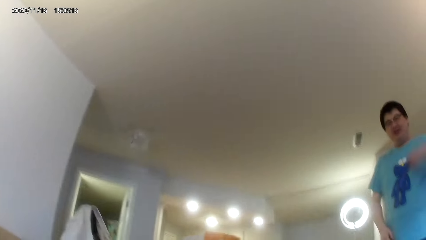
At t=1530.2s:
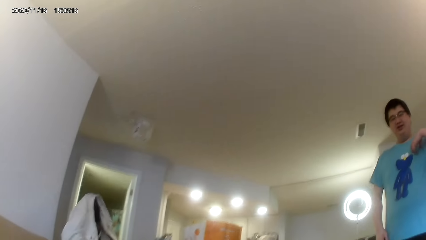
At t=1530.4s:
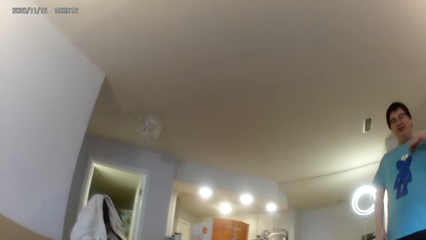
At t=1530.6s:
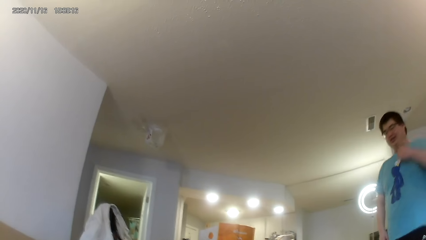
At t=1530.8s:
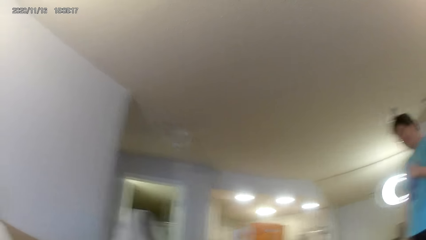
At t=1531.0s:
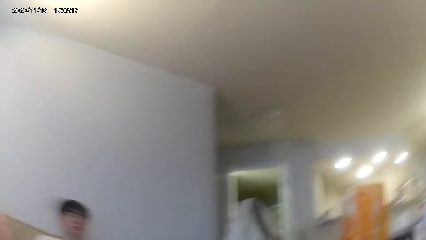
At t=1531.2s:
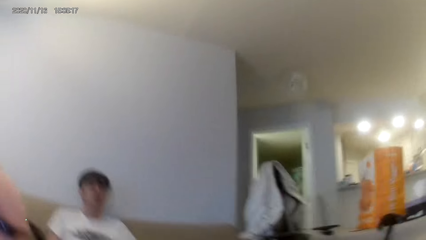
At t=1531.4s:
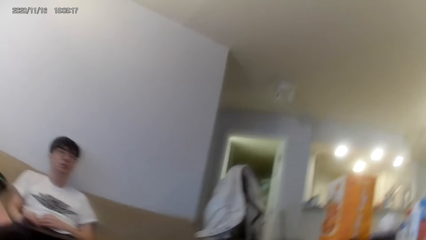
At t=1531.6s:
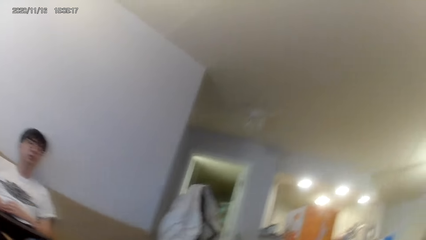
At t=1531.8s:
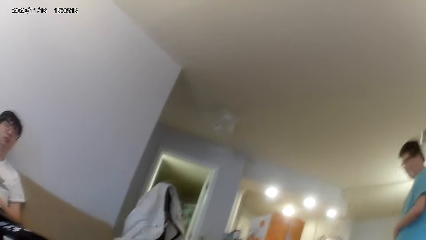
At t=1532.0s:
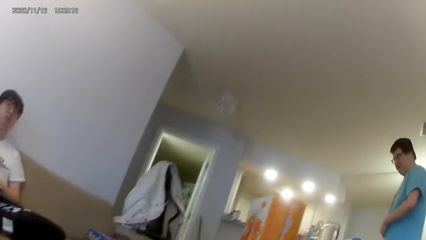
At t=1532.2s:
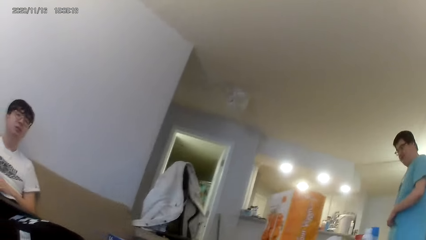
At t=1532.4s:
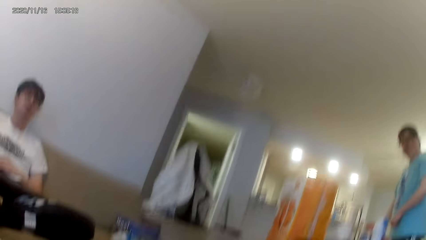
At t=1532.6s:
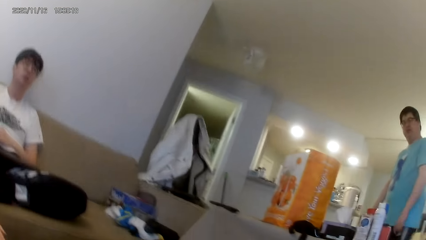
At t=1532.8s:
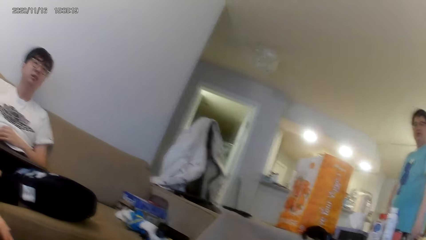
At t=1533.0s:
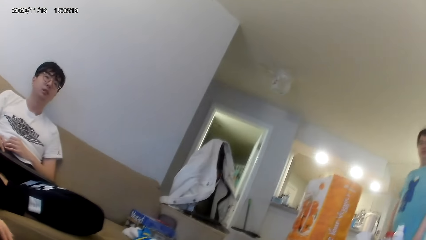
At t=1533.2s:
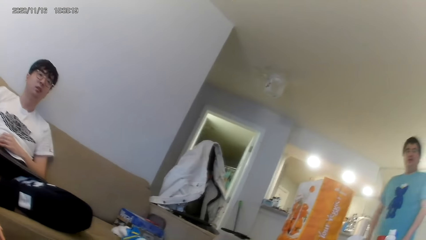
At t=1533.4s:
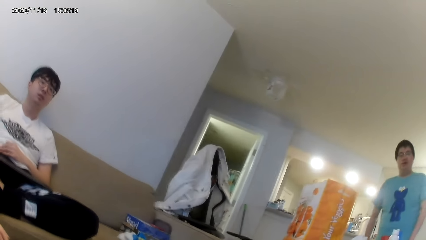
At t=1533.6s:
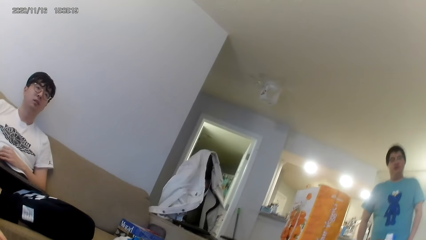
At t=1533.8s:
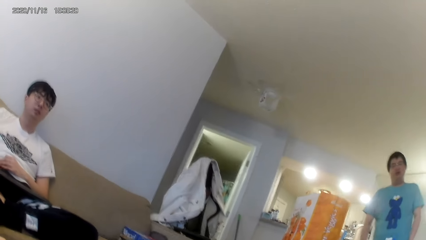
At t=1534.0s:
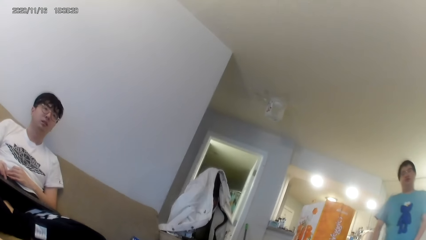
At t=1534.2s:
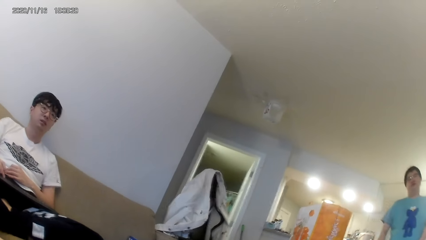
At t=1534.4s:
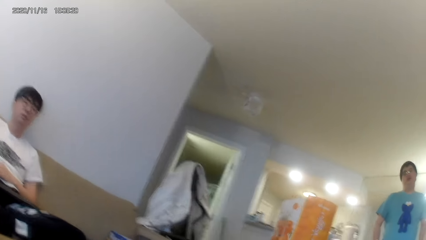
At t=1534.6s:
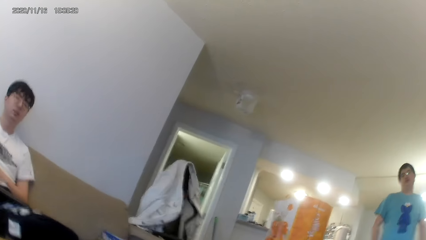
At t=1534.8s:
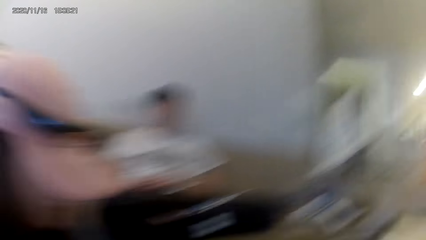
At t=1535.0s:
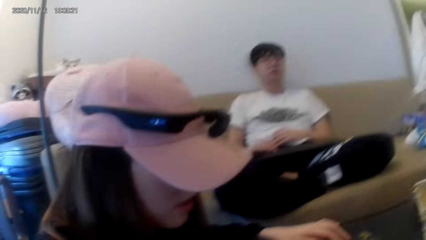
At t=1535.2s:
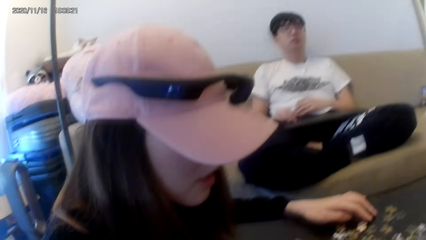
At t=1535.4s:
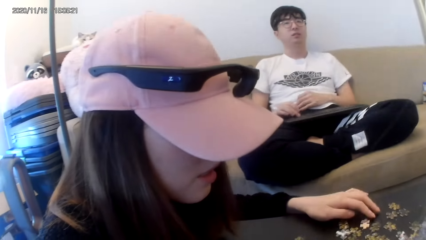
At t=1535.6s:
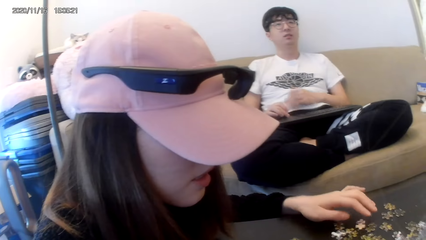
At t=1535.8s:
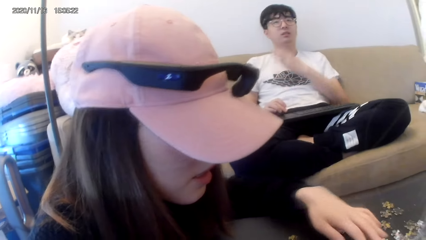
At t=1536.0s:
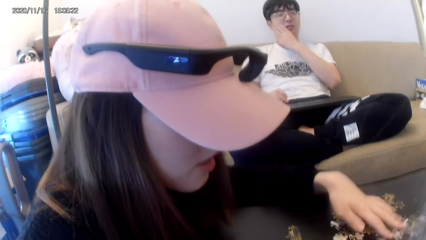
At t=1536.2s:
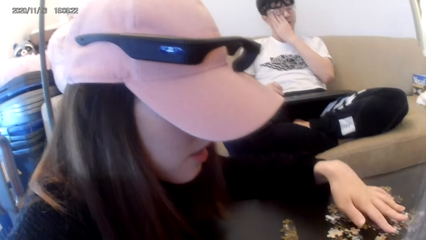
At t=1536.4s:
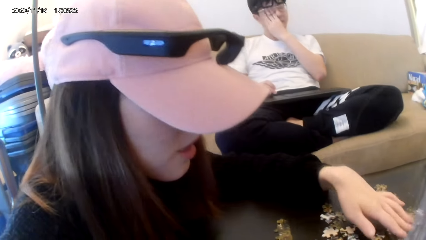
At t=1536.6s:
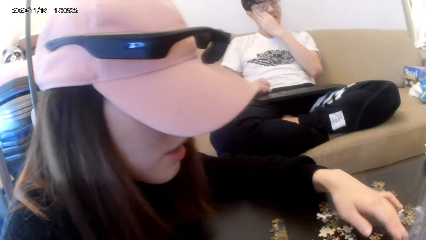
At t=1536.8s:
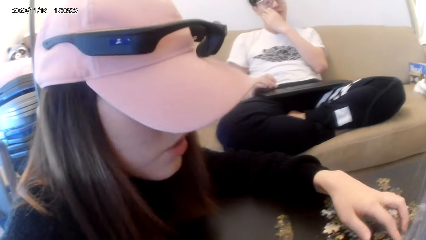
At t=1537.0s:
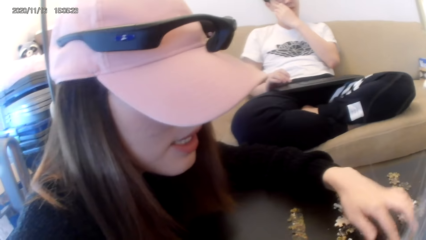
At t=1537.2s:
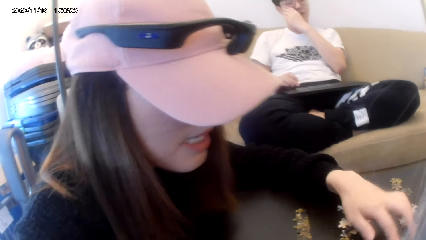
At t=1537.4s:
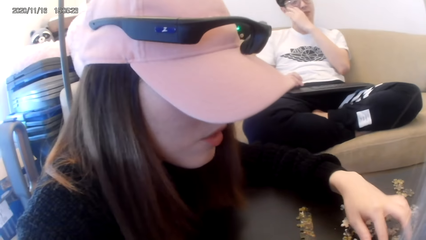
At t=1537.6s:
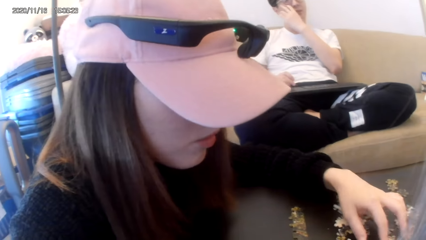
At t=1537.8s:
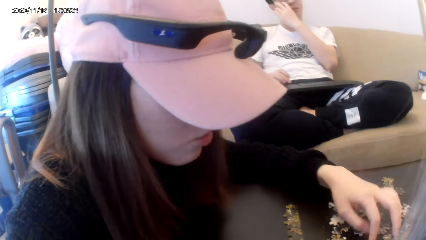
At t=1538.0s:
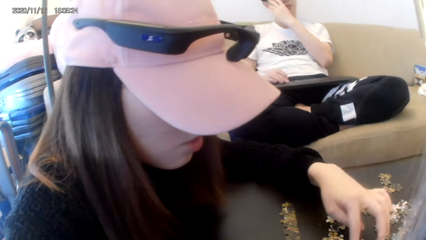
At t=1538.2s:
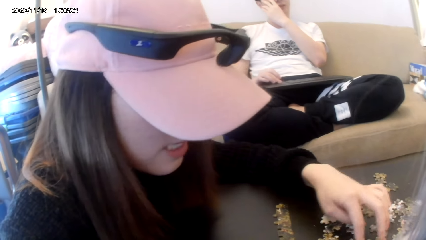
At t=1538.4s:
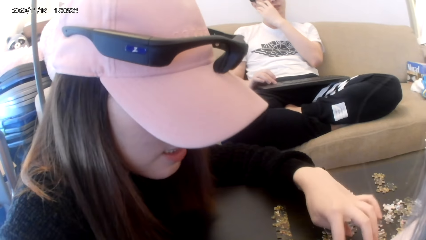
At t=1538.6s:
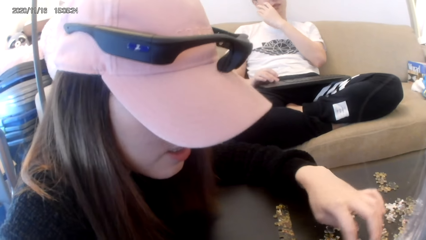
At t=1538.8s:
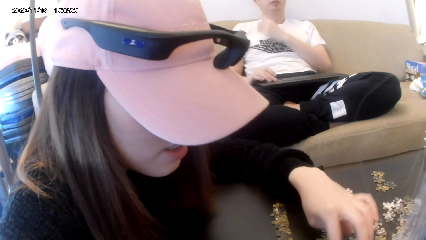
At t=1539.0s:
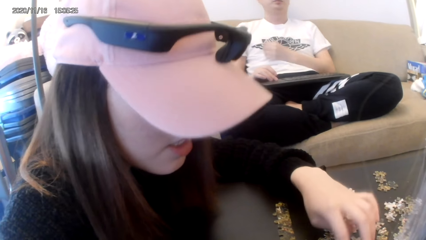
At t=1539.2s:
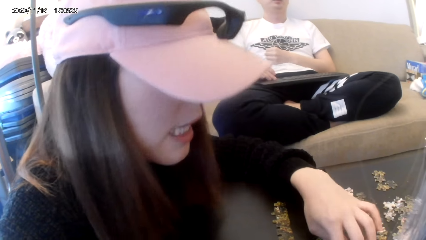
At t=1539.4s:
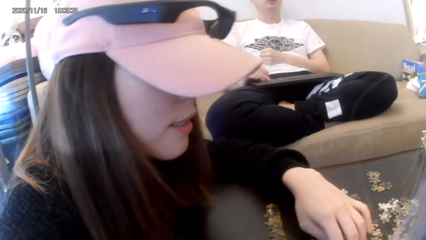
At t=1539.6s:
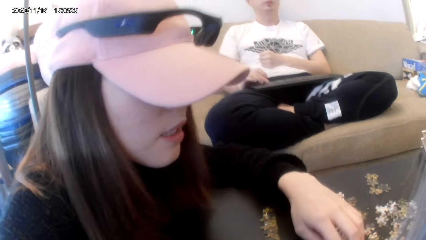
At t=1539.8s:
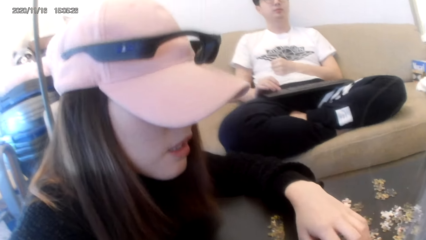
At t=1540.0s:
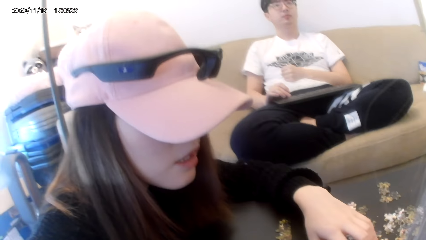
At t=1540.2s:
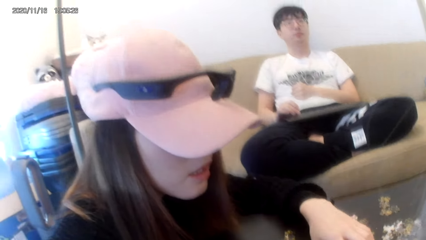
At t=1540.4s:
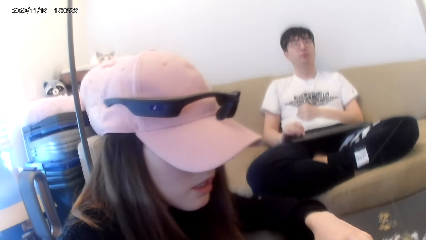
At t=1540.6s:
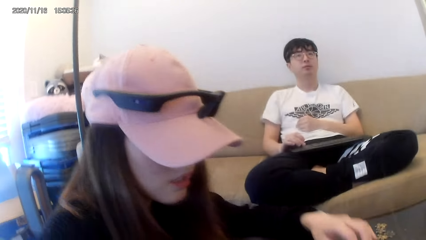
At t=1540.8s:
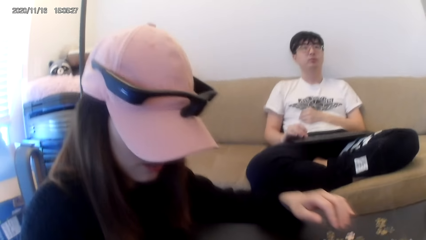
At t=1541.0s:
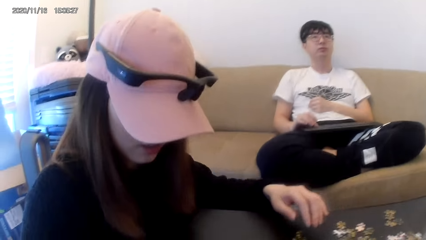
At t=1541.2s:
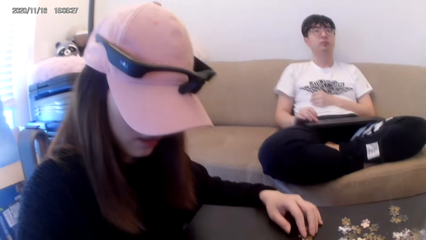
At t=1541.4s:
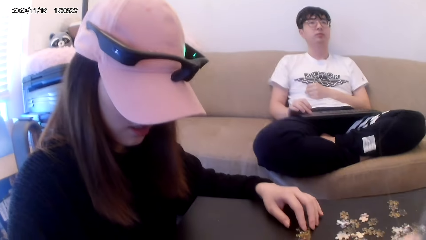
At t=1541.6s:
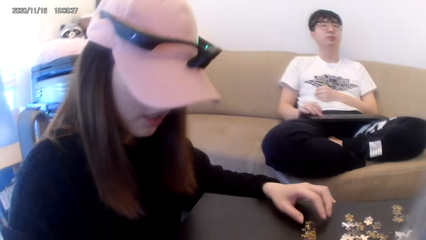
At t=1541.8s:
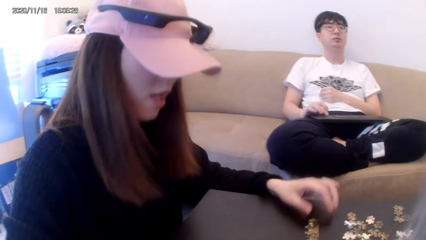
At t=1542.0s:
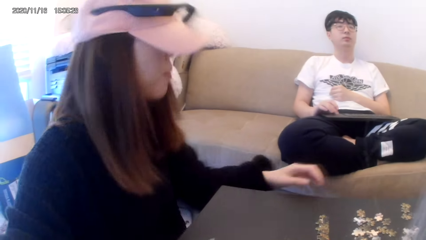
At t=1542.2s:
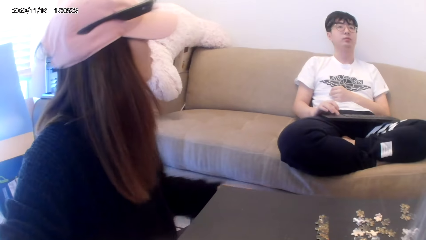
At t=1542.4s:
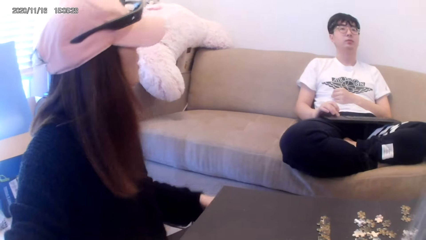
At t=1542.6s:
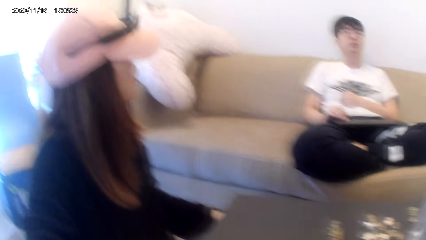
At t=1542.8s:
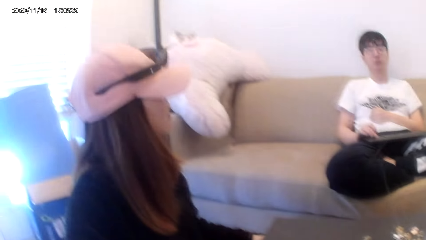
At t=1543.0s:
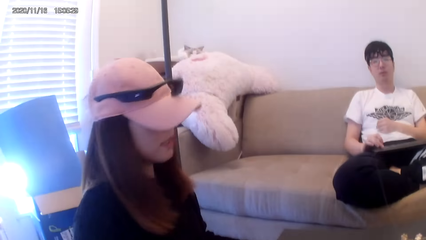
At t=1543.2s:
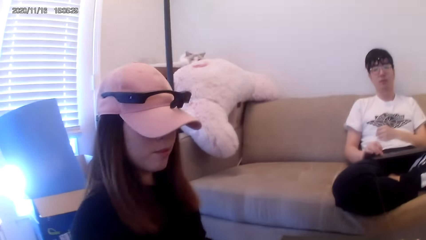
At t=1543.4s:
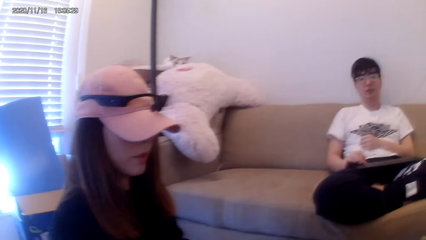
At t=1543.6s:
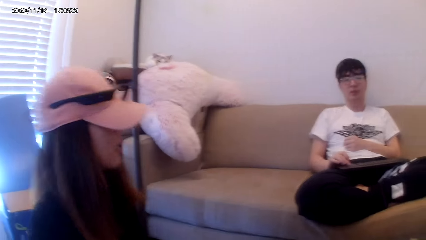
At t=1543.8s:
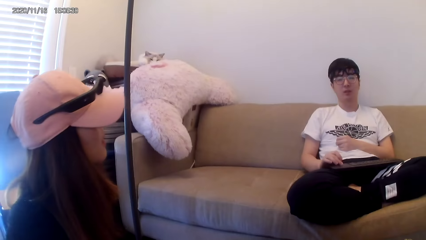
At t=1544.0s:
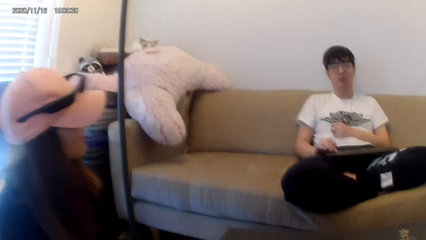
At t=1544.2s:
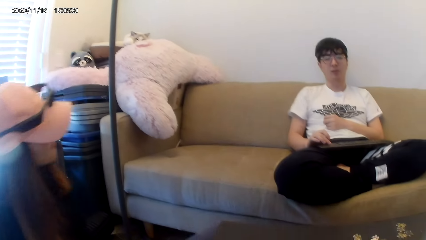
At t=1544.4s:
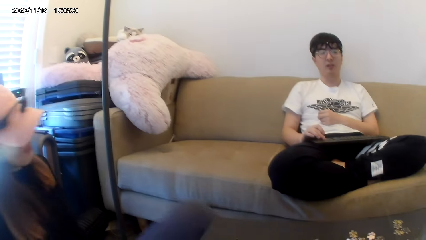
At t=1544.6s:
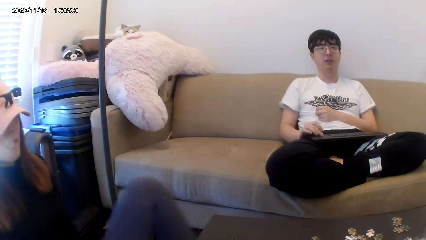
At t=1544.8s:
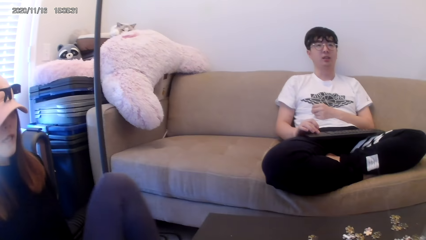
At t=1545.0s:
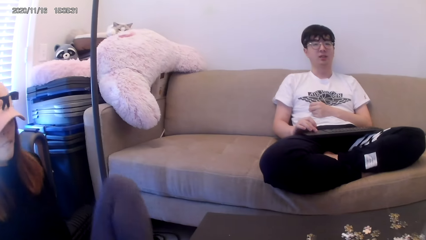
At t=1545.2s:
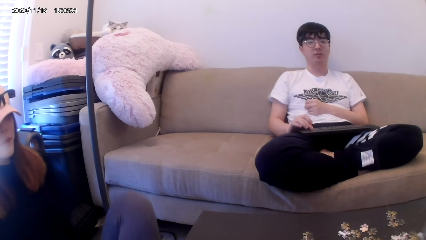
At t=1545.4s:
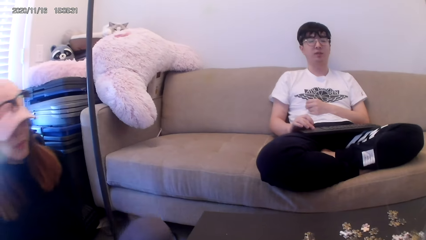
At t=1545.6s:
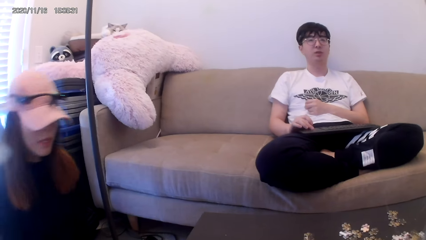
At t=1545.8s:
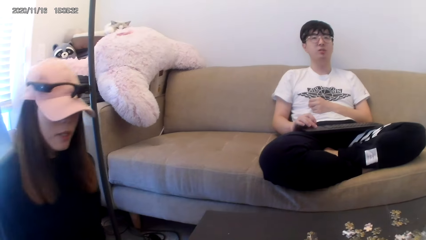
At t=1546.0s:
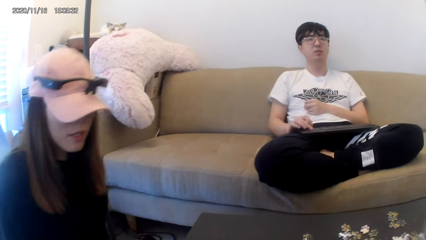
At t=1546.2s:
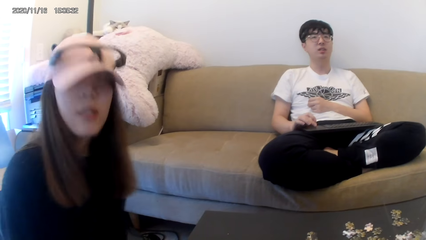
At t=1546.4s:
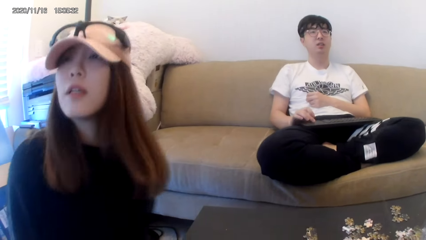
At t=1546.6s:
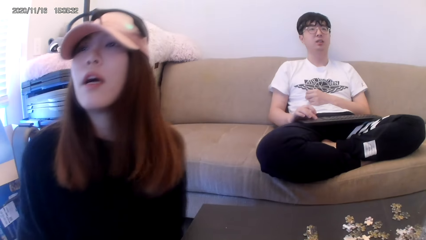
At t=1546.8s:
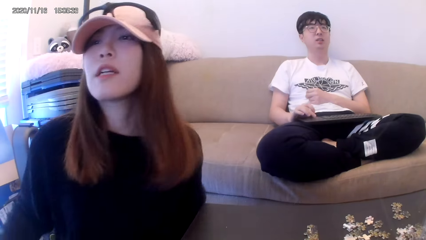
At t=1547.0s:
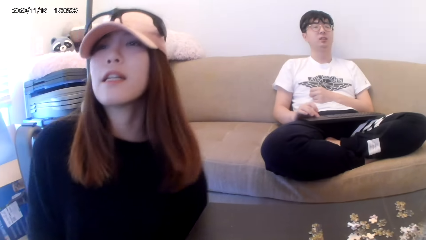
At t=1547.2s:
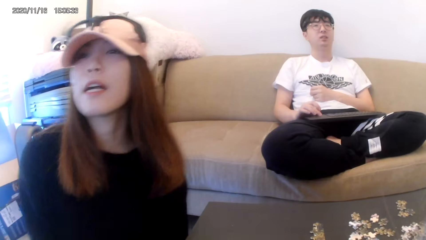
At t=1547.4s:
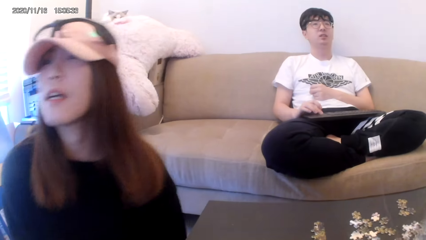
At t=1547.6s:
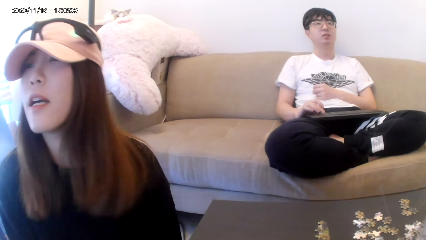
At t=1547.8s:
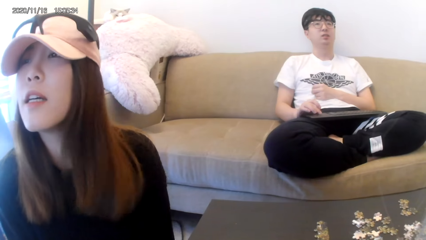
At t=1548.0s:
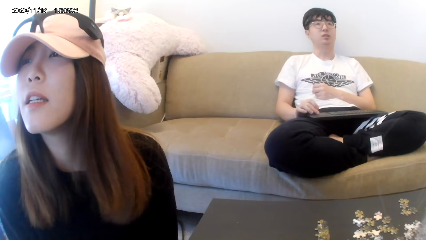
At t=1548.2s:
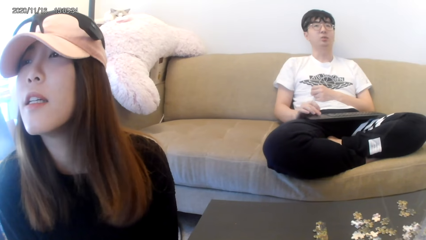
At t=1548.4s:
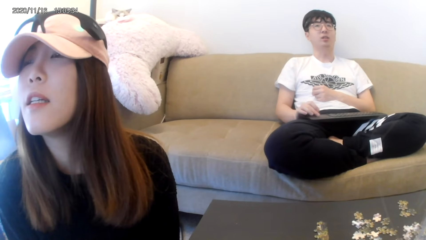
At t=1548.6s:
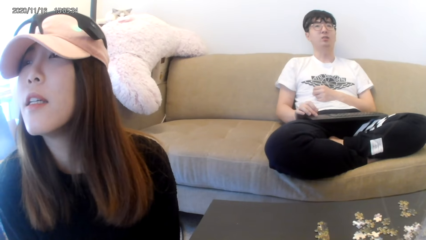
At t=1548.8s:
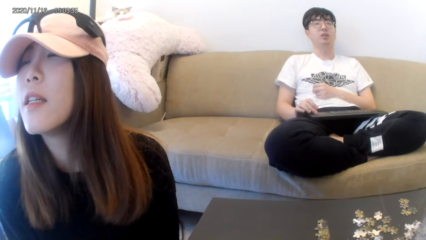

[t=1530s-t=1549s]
The camera wearer dialogues with a person. They play a jigsaw puzzle on the table. They dialogue with another person.
